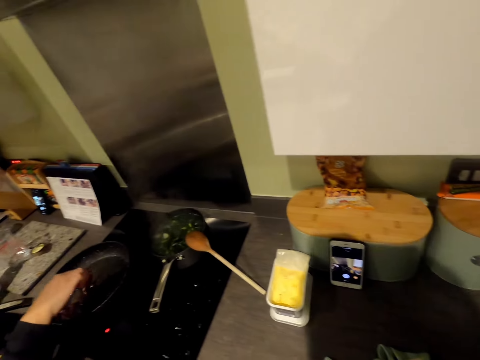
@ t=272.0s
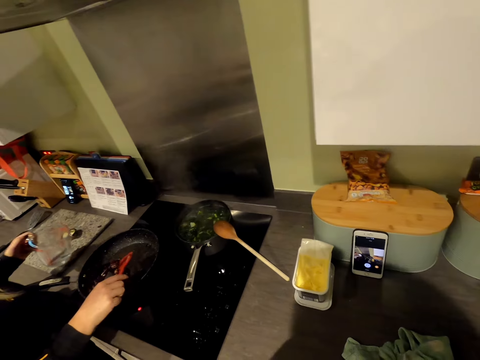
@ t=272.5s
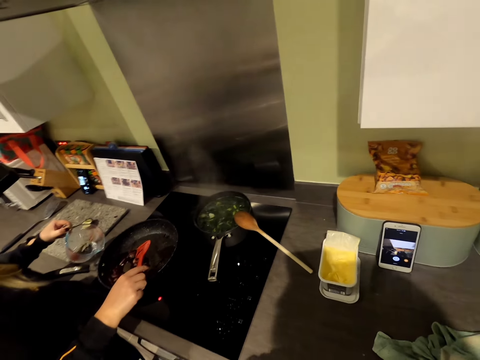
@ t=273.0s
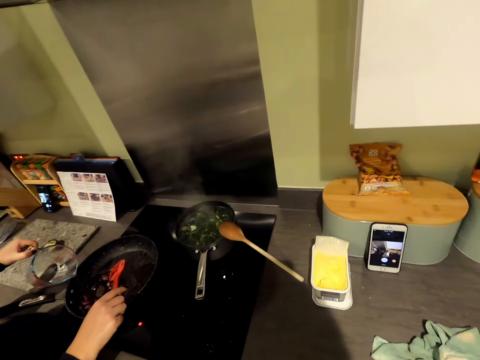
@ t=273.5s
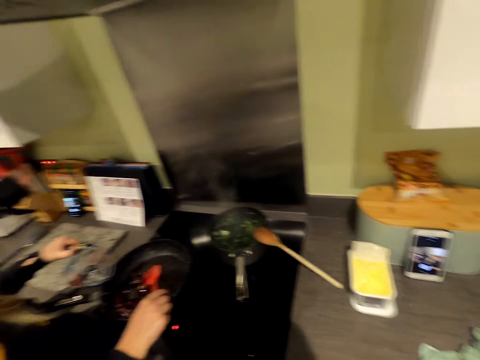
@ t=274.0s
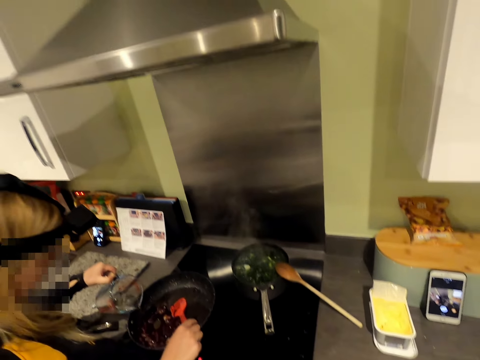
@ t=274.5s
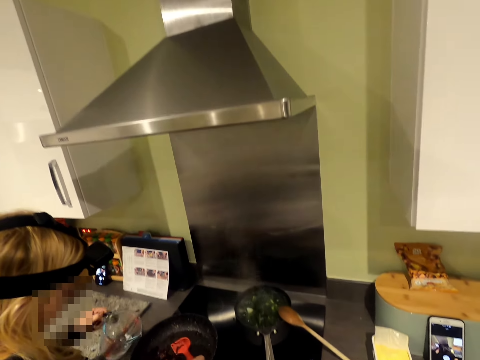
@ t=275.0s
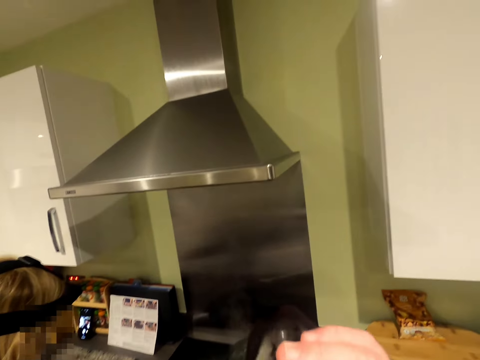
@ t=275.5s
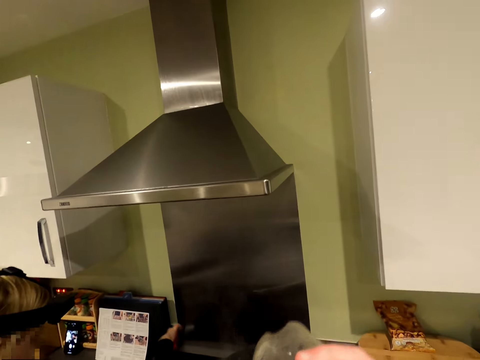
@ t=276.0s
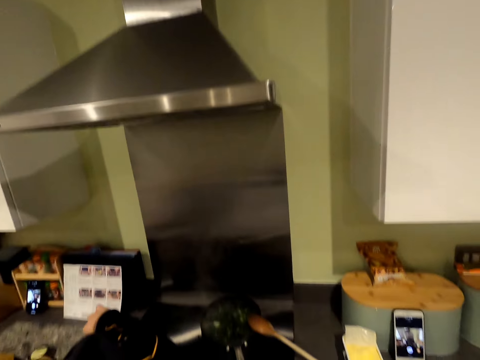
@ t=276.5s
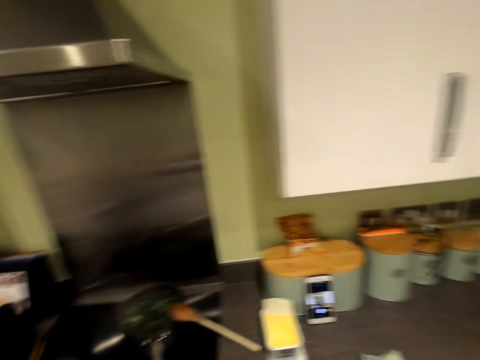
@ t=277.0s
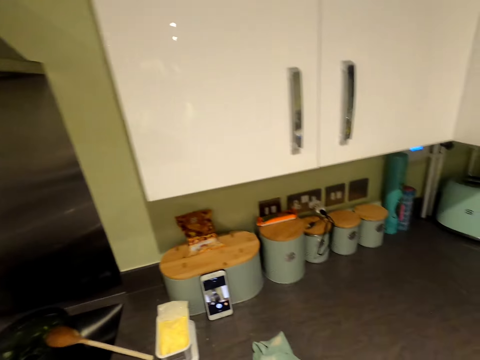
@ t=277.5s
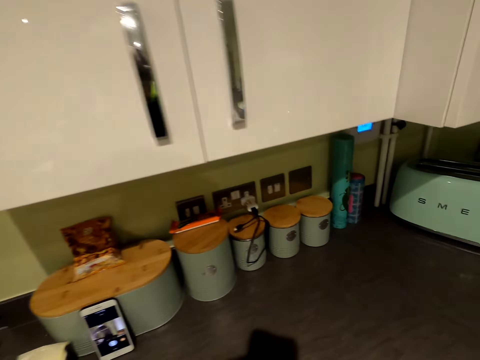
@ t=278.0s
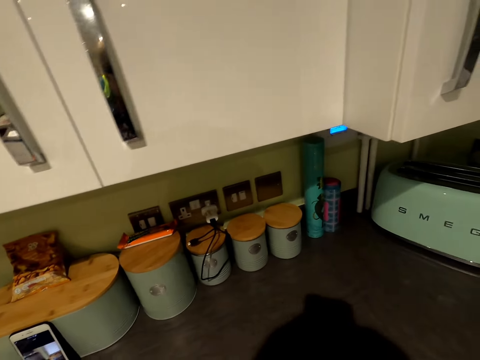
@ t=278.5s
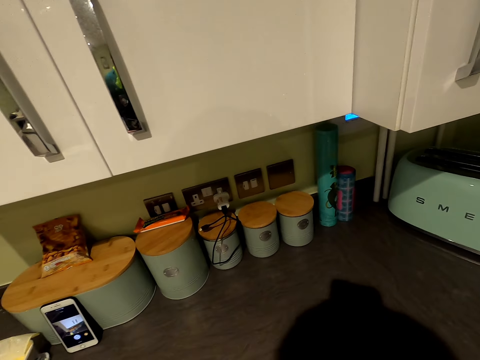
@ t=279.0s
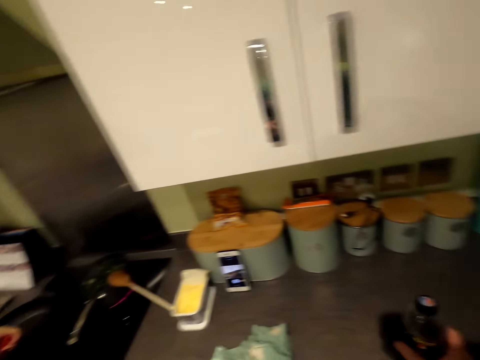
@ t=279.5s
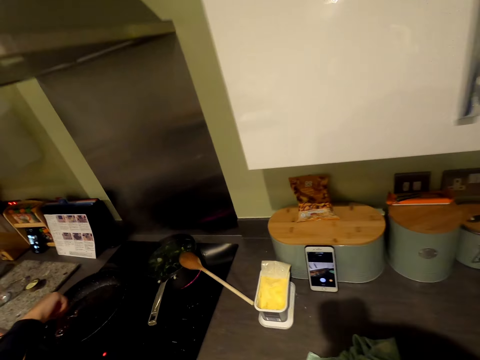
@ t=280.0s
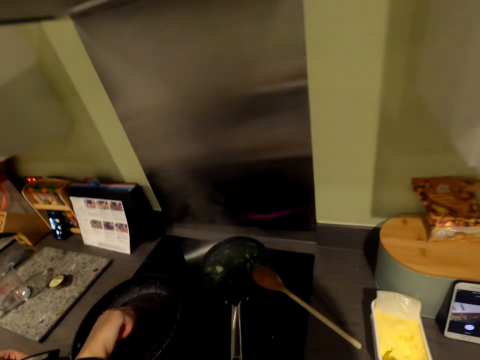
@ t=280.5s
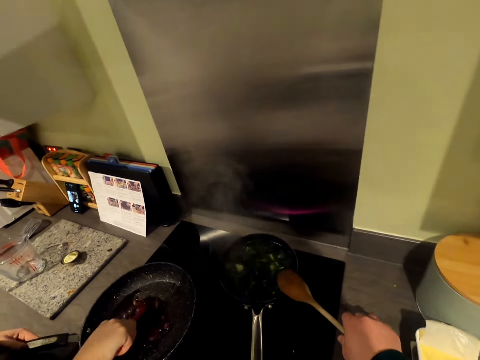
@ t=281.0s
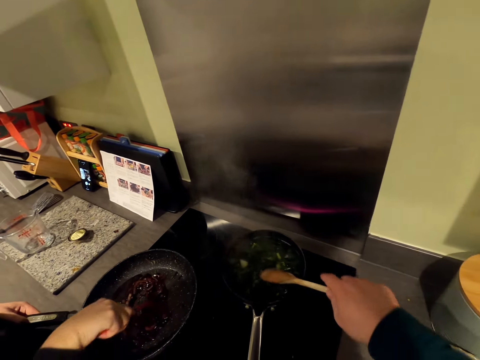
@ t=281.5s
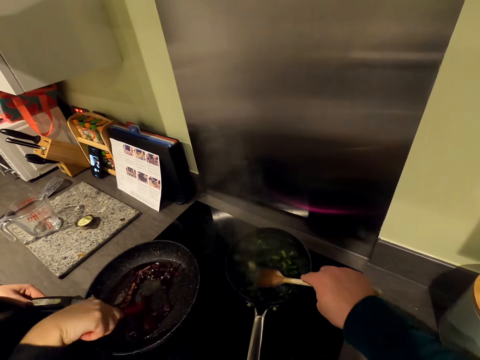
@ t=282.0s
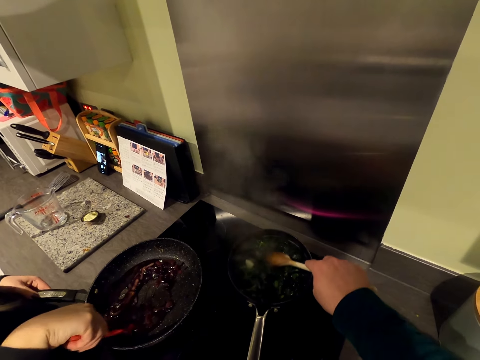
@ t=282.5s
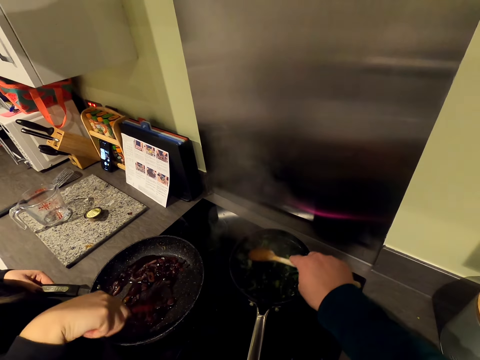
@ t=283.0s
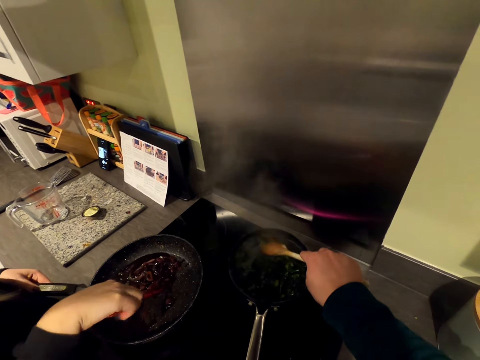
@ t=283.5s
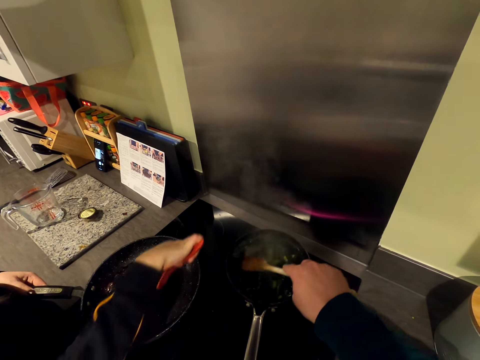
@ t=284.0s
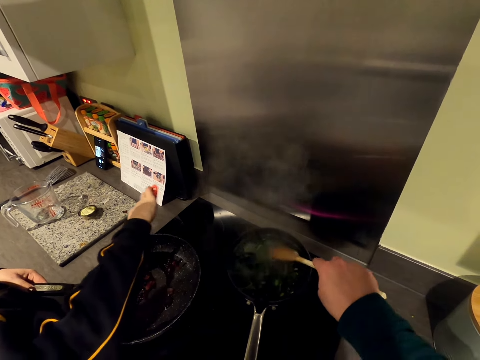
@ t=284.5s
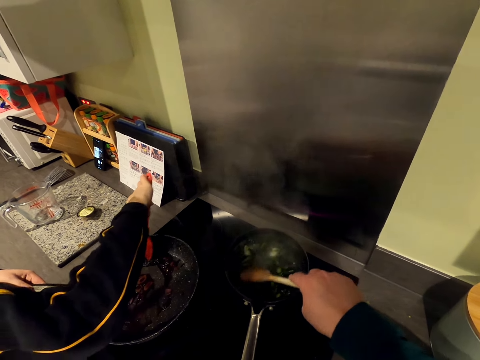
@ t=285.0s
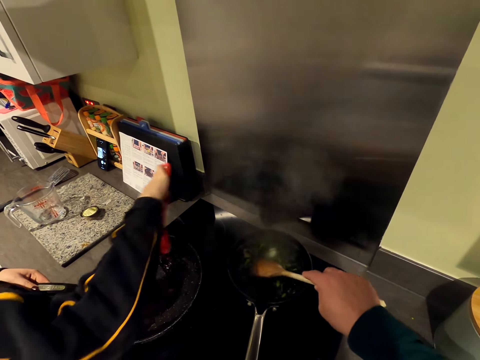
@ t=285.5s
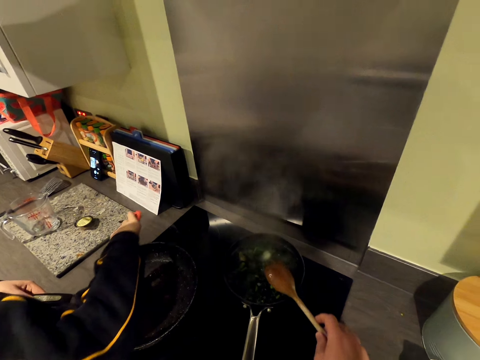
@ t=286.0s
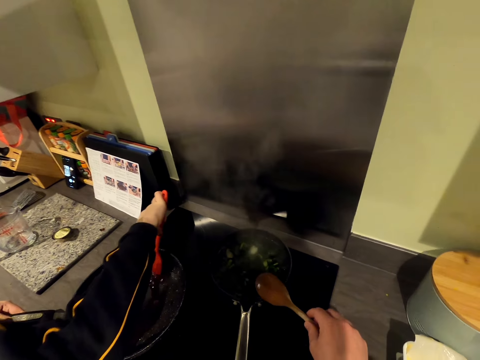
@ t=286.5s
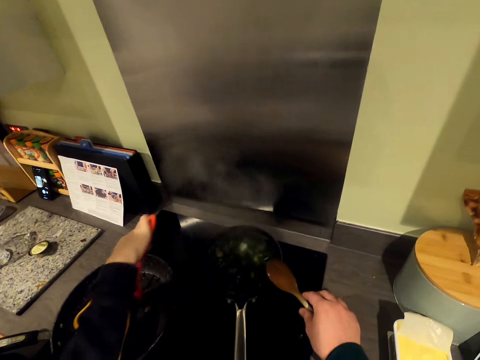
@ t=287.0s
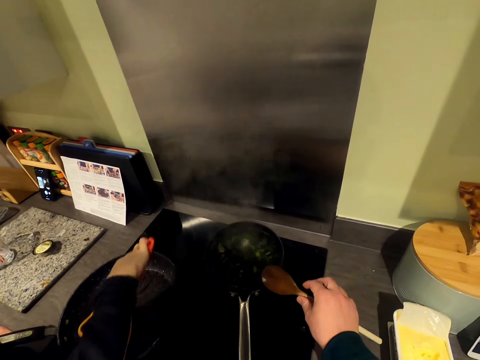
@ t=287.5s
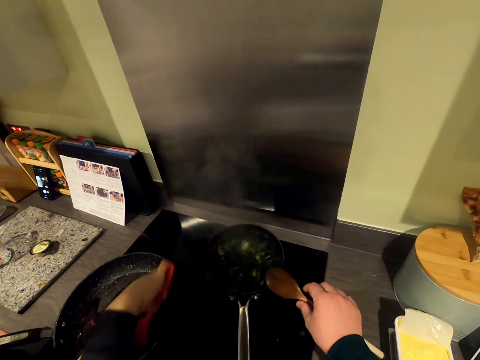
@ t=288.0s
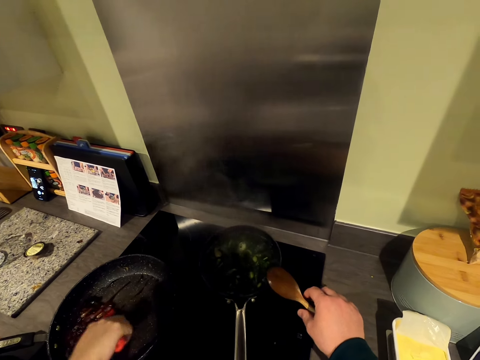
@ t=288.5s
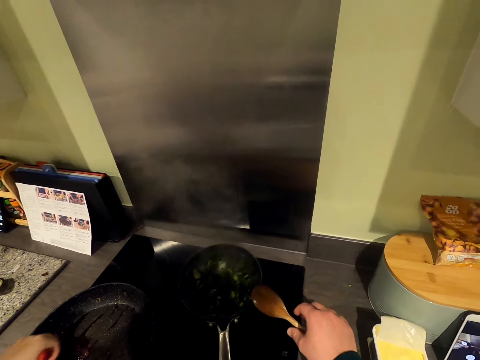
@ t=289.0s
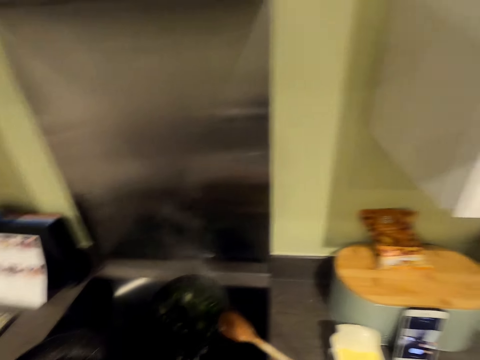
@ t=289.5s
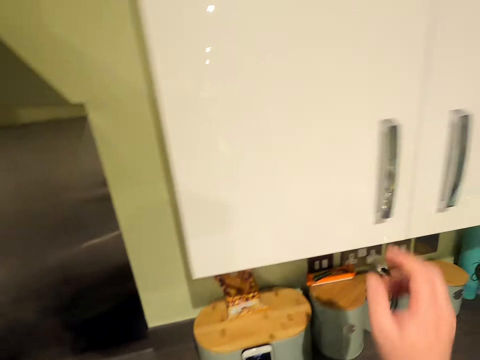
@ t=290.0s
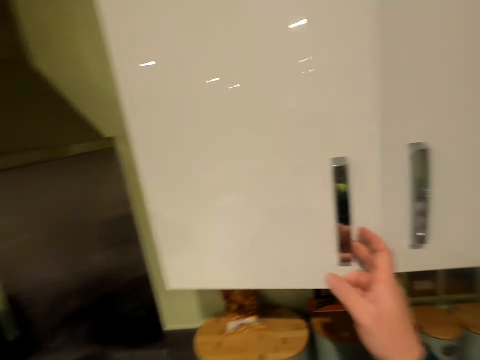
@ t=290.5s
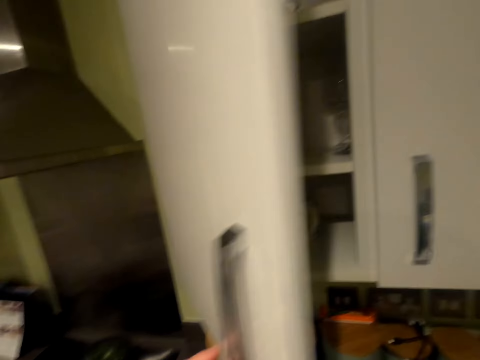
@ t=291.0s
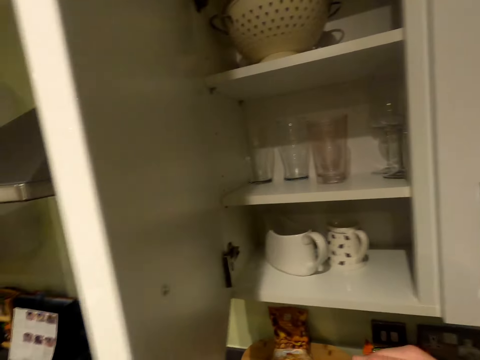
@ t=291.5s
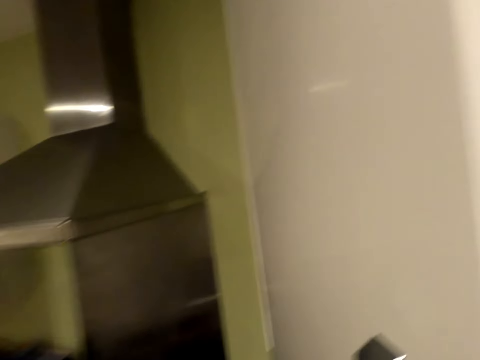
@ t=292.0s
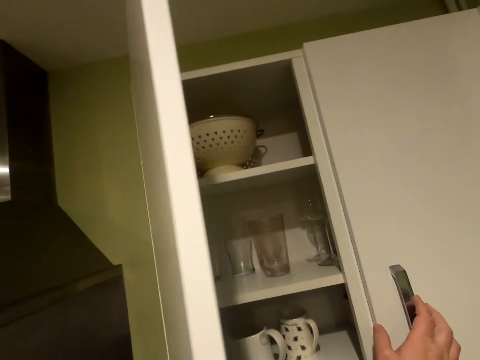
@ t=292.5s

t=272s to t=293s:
The camera wearer moves a hand. They talk to a man. The man pours water in something. The camera wearer raises a bottle and lowers the bottle. The man stirs something. The camera wearer looks around. They make a step. They put the bottle on the counter. They grab a wooden spoon. They stir vegetables on the oven. They put the spoon on the pot. A woman speaks. The camera wearer opens a cabinet door. They speak.

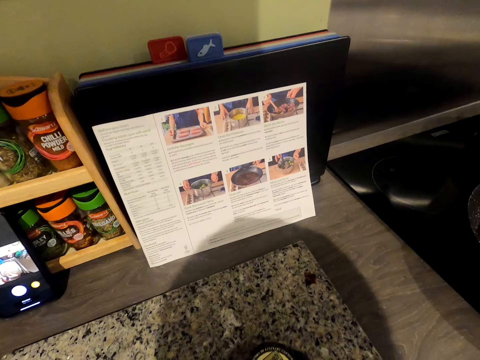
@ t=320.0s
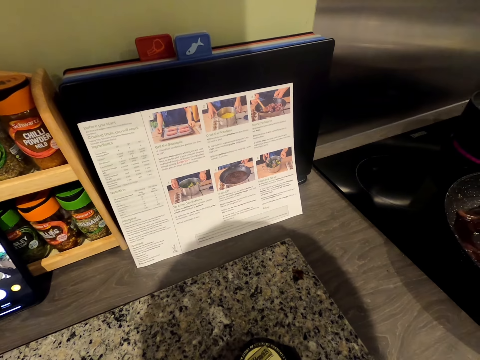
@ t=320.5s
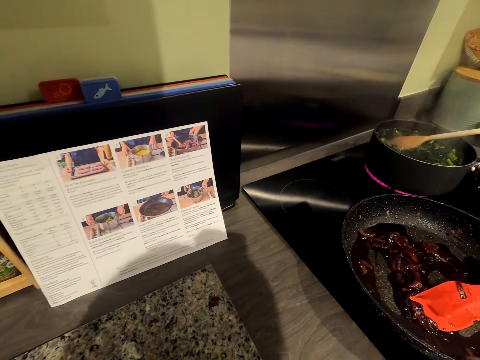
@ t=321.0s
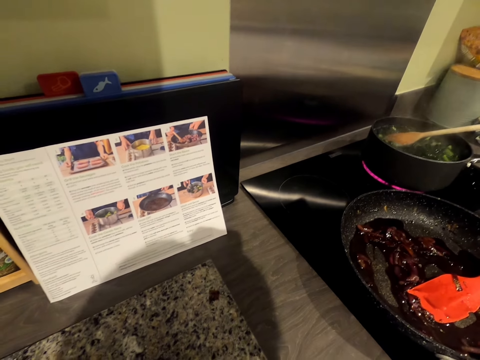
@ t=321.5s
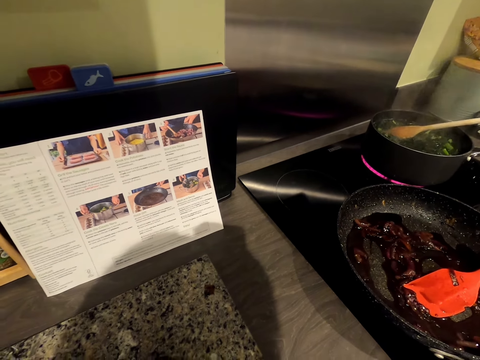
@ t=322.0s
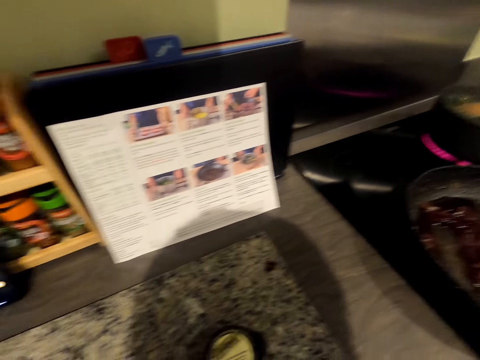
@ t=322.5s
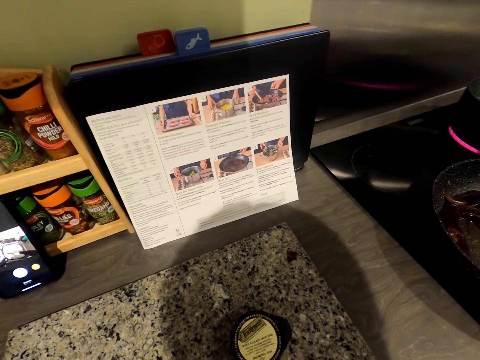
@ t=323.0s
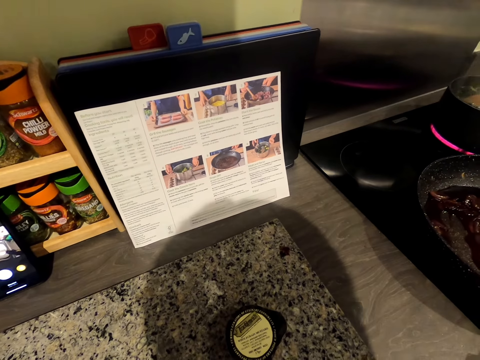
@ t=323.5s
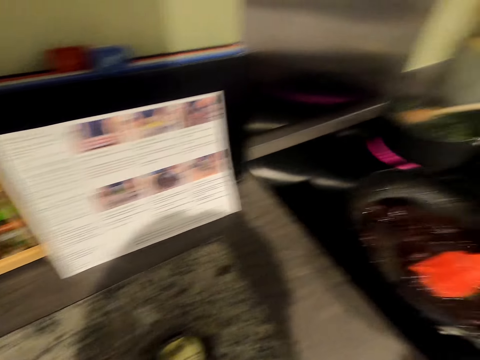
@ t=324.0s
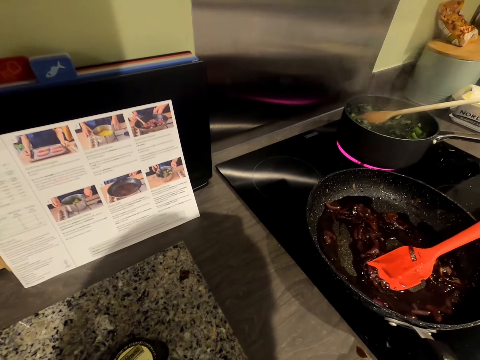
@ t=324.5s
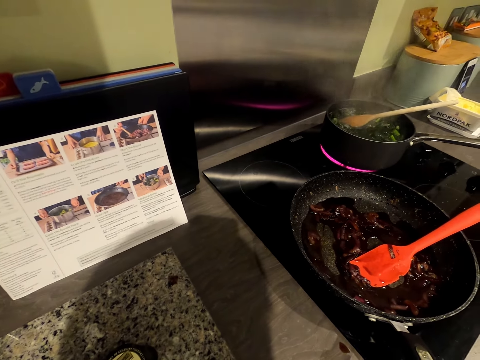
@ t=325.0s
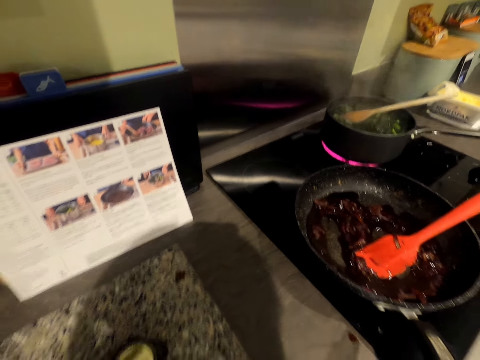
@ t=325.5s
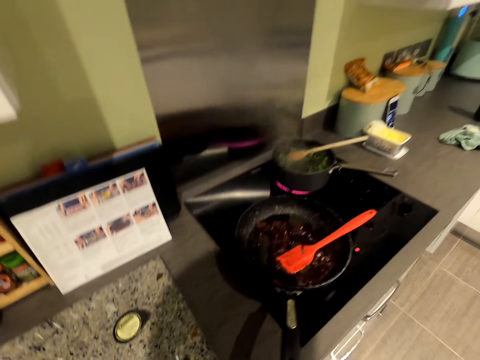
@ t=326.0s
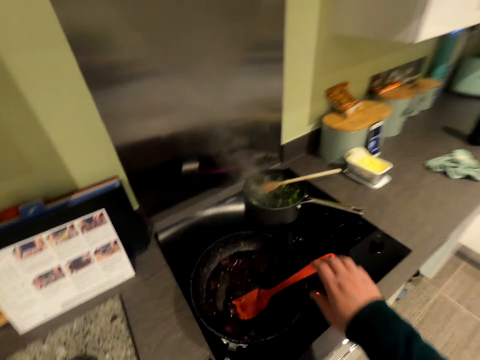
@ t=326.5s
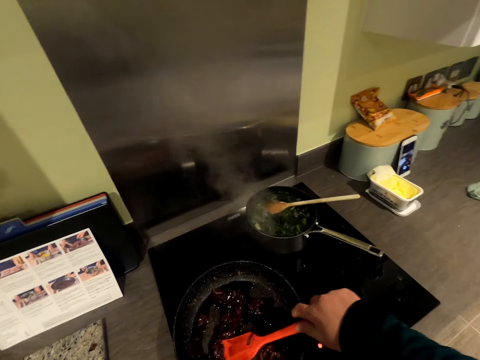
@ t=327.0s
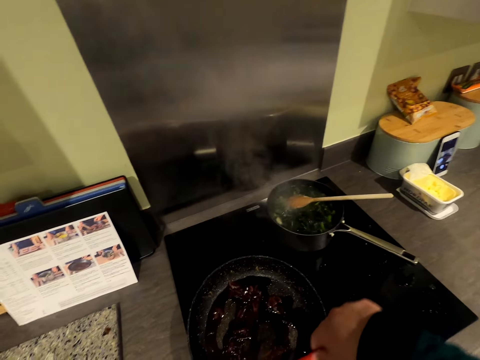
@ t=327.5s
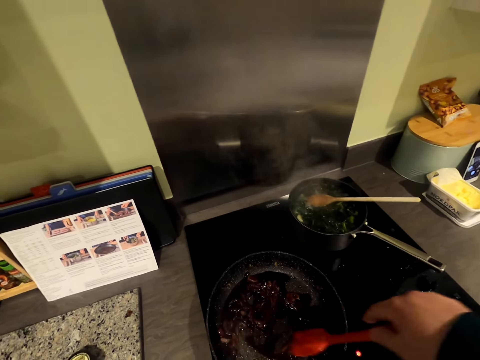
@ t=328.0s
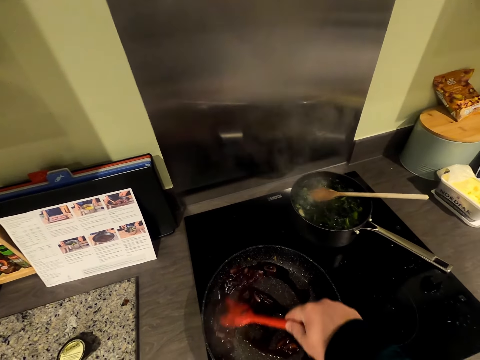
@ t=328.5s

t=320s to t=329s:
The camera wearer bends forward. They speak. They grab a plastic spoon. They stir something on the oven. They cook food.
